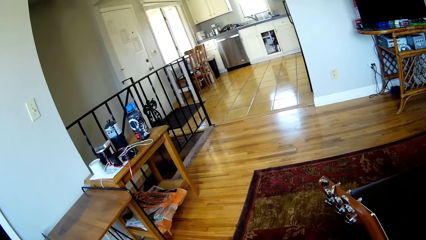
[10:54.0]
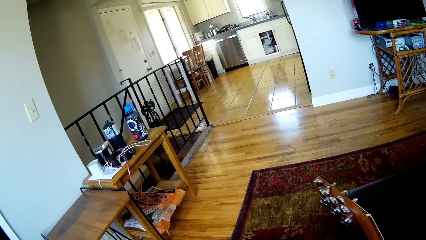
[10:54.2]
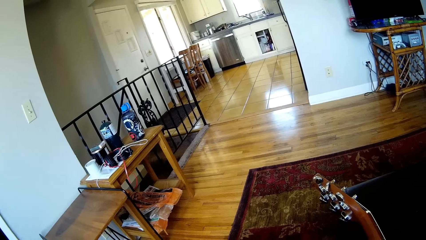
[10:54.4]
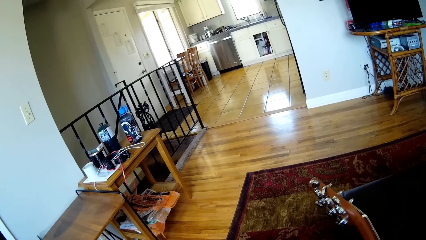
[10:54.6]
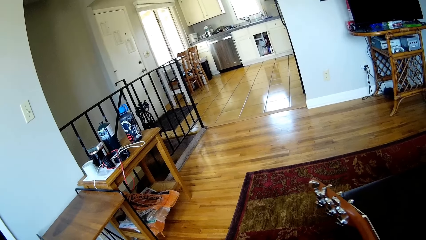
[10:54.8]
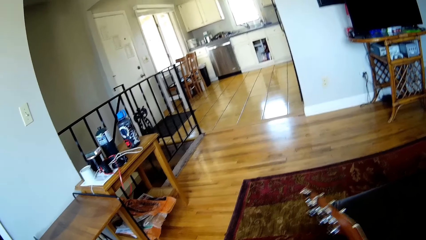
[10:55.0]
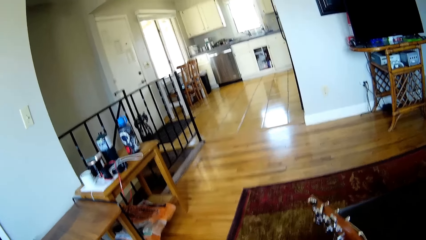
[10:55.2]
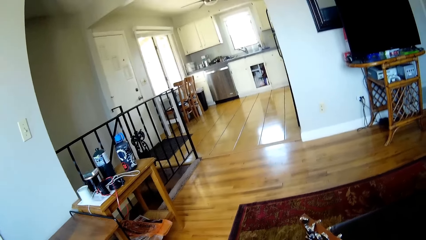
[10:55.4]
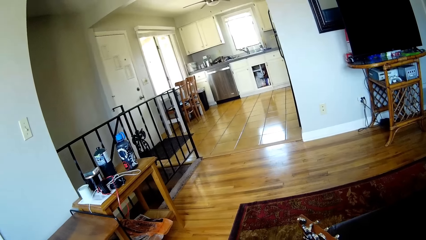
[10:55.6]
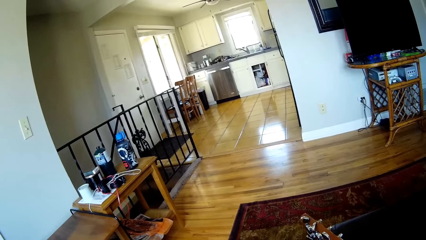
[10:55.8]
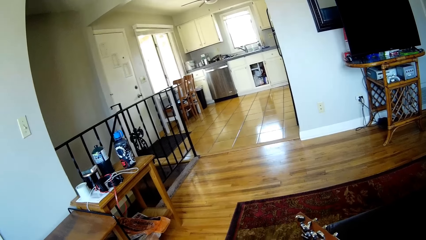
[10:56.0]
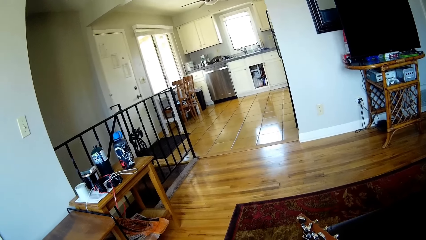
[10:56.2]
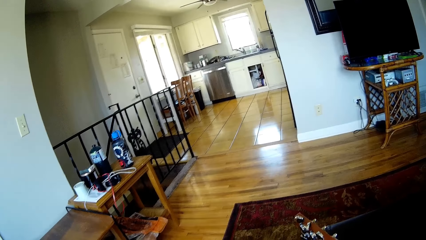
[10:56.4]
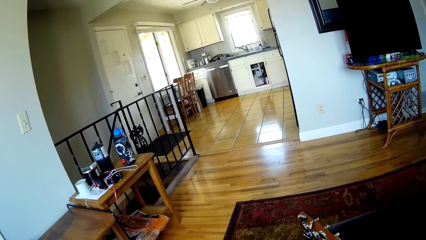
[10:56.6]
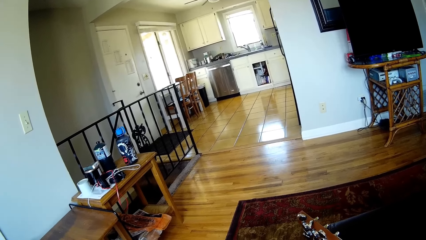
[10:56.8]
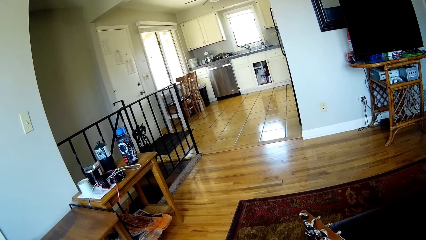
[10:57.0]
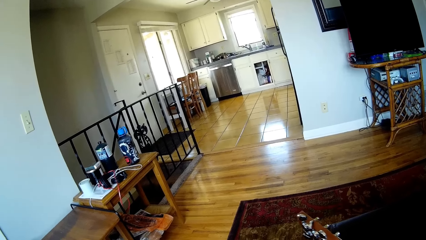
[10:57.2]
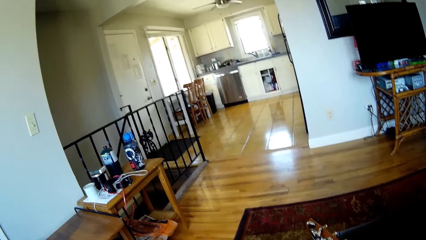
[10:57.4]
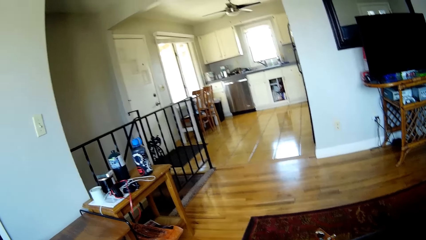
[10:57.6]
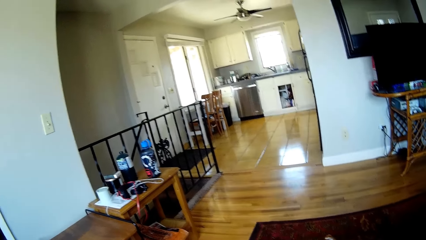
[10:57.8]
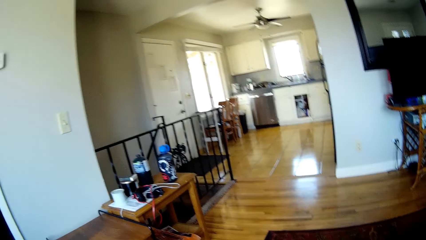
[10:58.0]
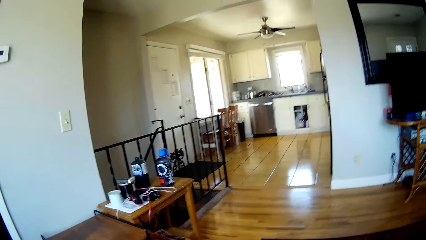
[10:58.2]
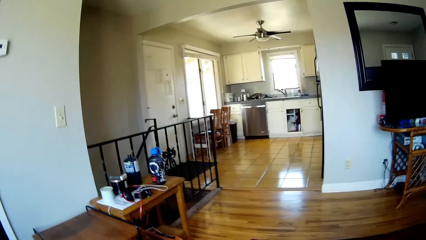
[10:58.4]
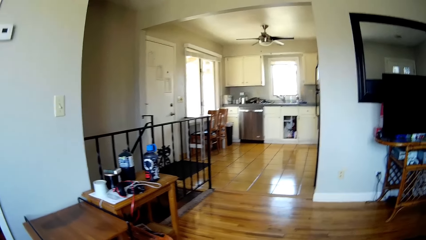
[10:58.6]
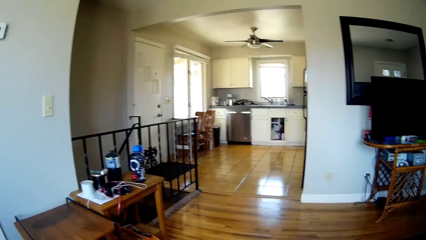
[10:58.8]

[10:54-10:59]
The camera wearer holds the guitar.

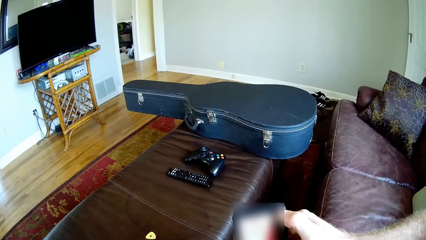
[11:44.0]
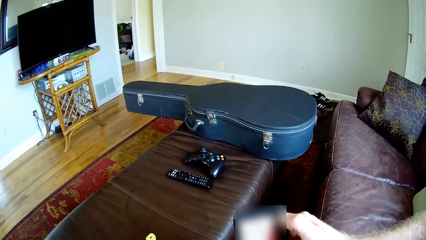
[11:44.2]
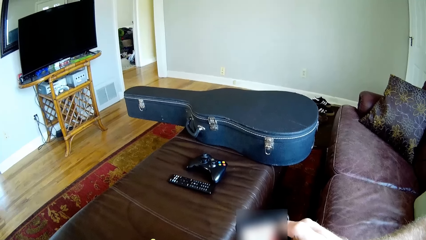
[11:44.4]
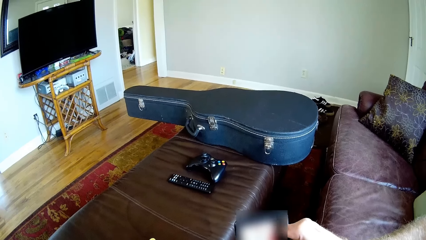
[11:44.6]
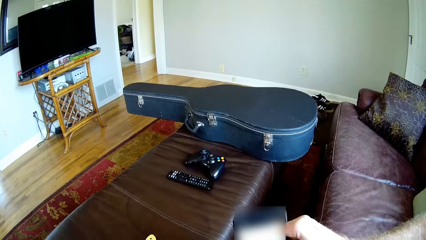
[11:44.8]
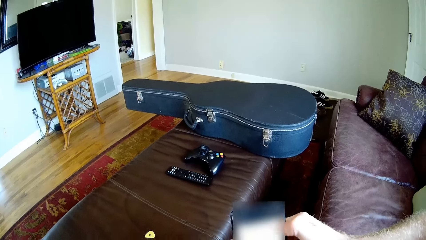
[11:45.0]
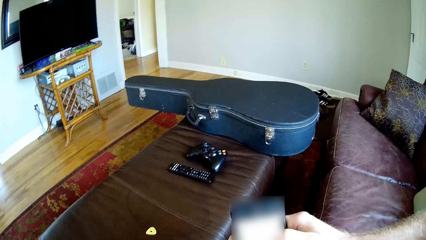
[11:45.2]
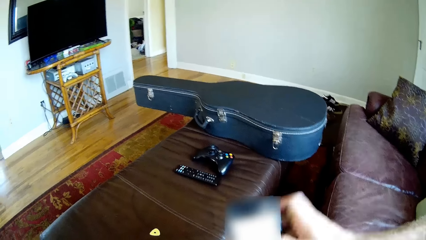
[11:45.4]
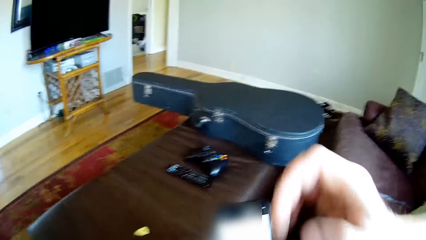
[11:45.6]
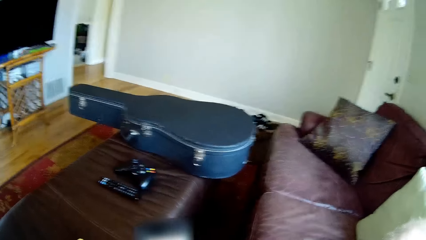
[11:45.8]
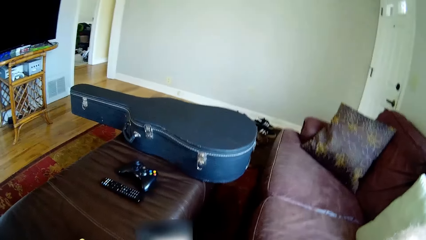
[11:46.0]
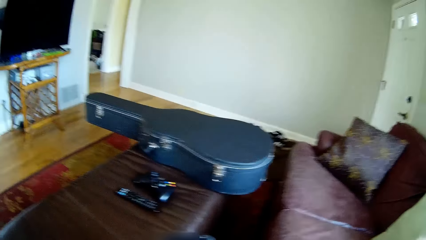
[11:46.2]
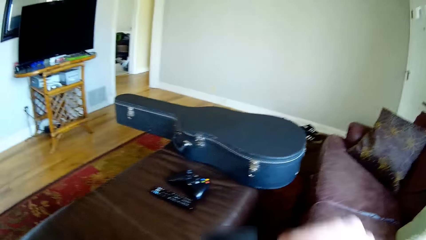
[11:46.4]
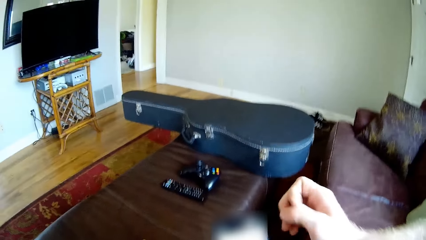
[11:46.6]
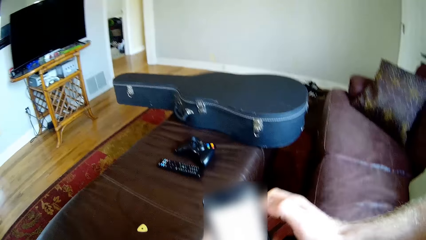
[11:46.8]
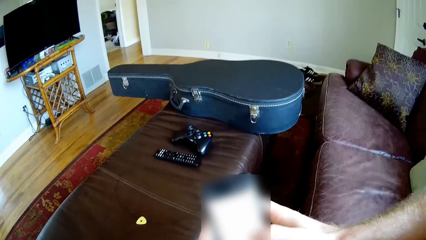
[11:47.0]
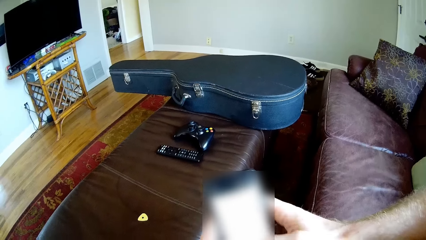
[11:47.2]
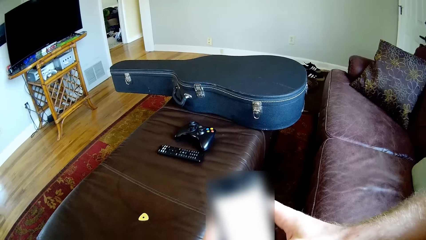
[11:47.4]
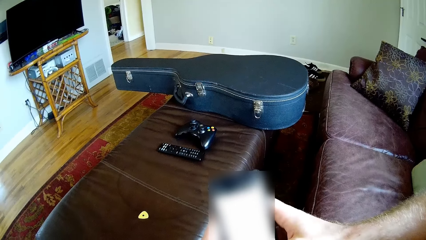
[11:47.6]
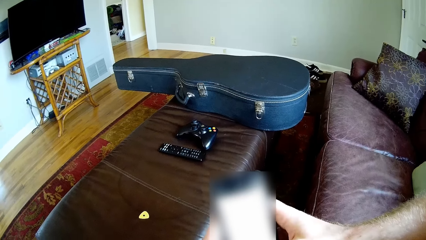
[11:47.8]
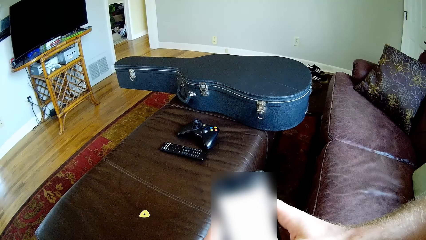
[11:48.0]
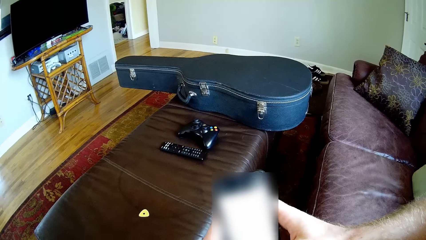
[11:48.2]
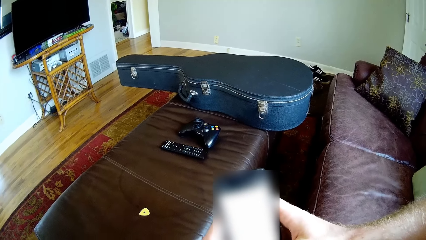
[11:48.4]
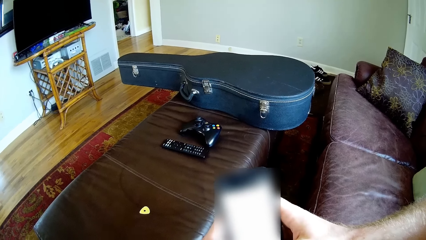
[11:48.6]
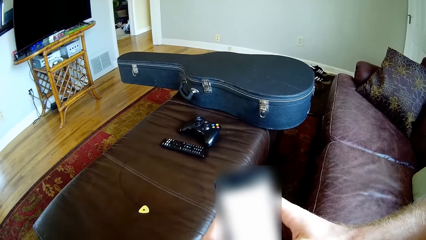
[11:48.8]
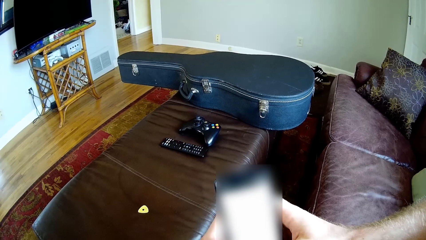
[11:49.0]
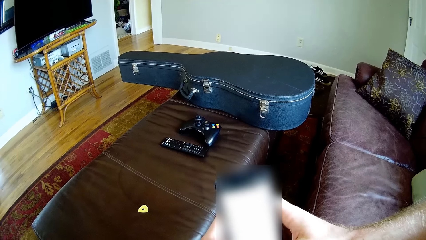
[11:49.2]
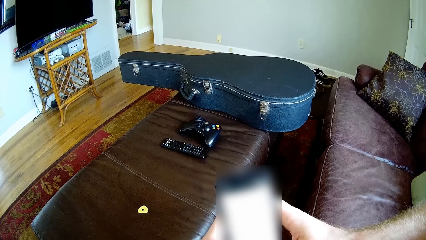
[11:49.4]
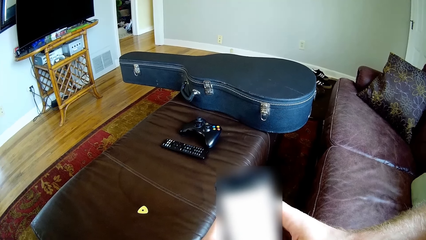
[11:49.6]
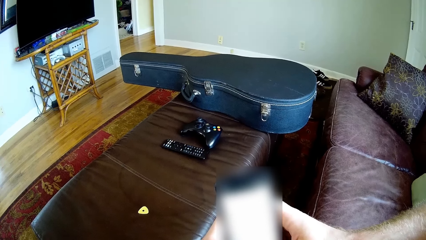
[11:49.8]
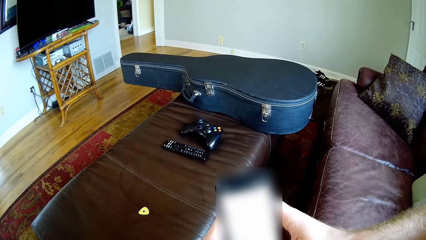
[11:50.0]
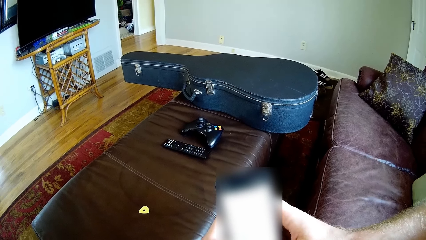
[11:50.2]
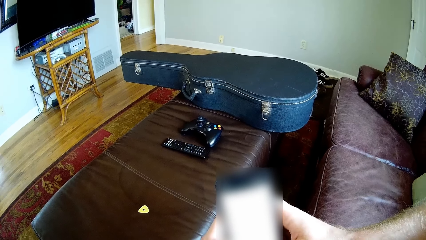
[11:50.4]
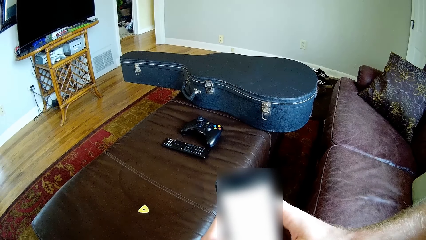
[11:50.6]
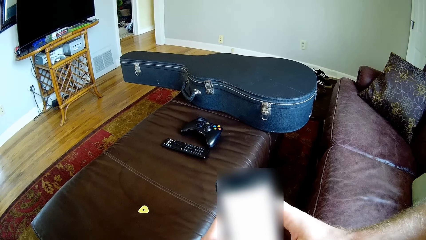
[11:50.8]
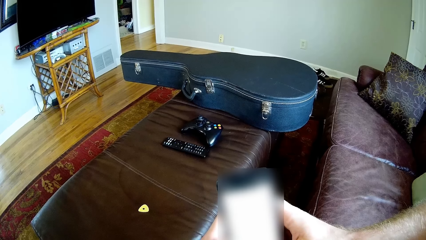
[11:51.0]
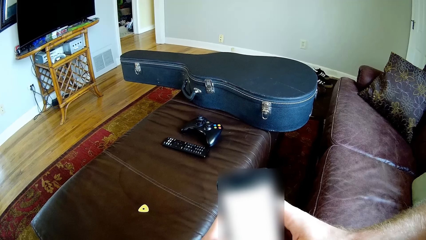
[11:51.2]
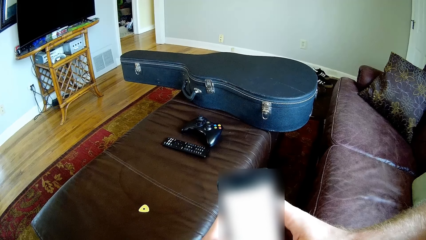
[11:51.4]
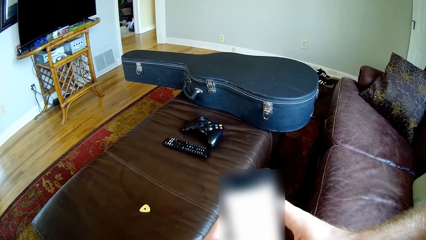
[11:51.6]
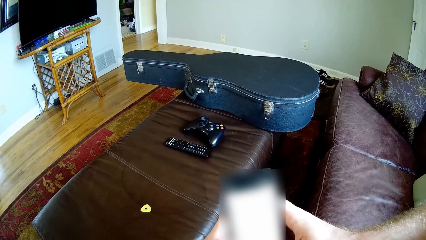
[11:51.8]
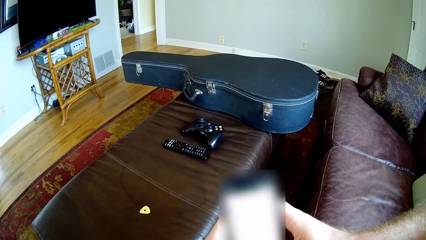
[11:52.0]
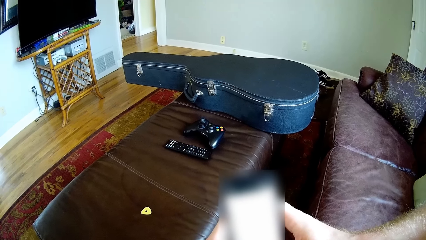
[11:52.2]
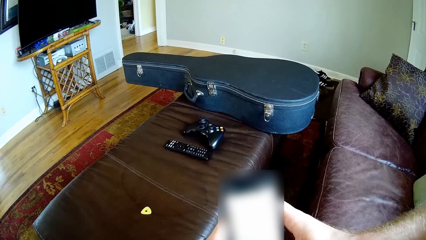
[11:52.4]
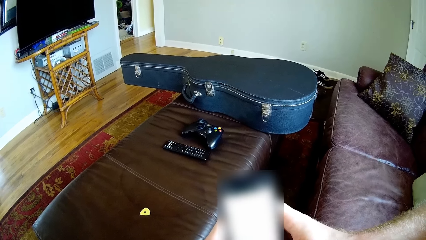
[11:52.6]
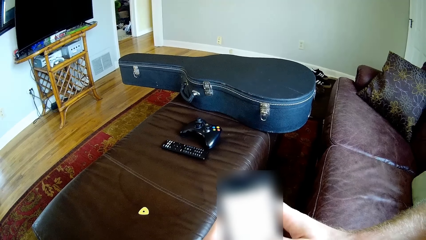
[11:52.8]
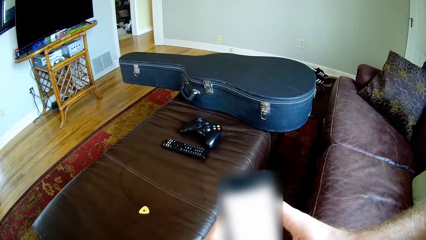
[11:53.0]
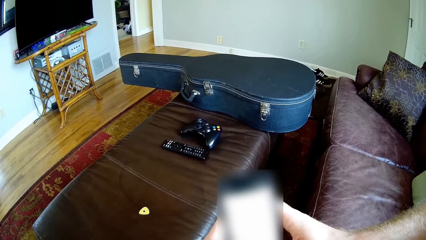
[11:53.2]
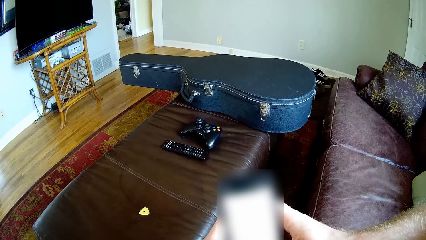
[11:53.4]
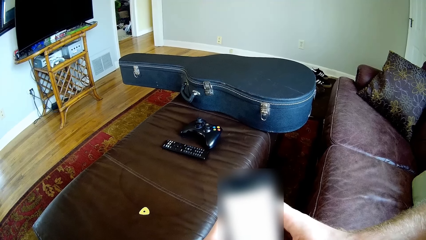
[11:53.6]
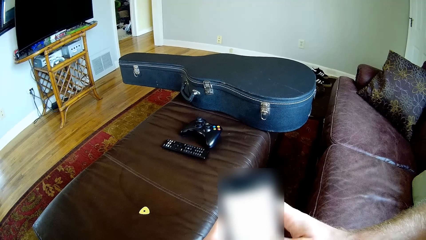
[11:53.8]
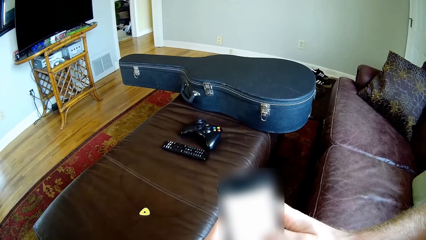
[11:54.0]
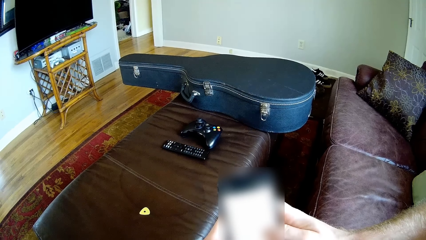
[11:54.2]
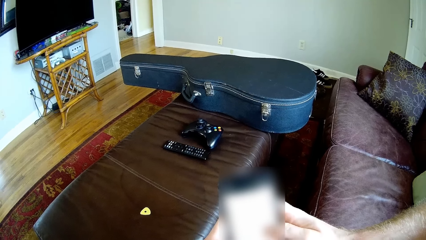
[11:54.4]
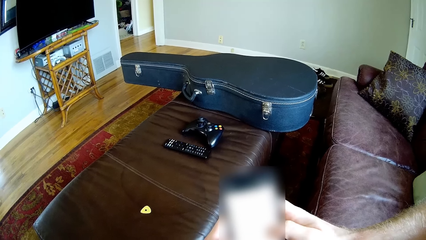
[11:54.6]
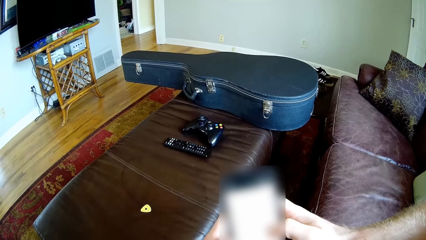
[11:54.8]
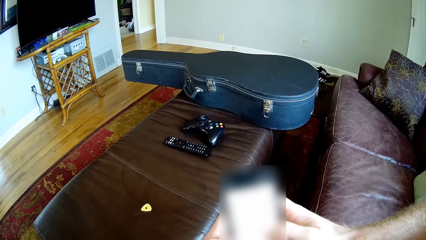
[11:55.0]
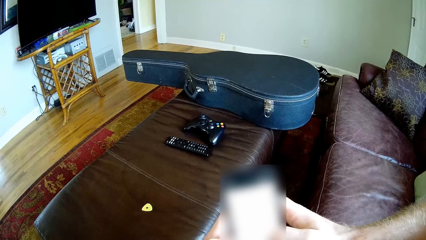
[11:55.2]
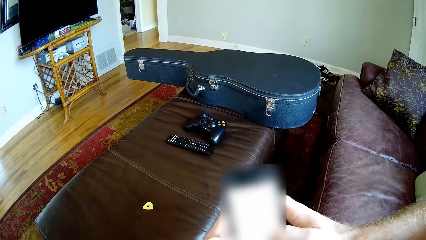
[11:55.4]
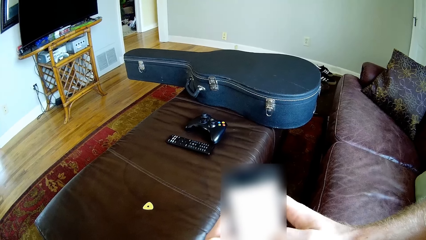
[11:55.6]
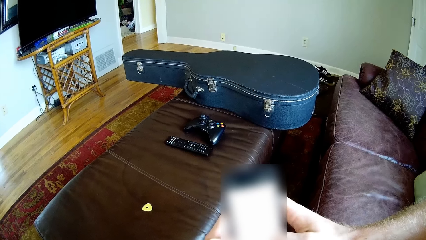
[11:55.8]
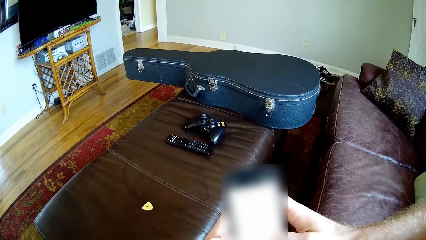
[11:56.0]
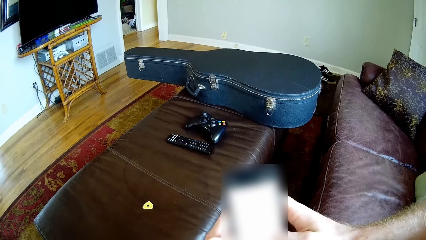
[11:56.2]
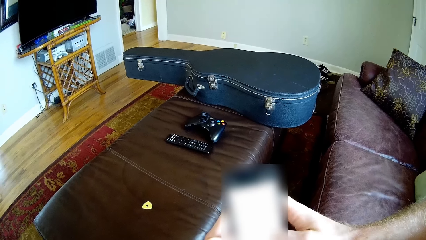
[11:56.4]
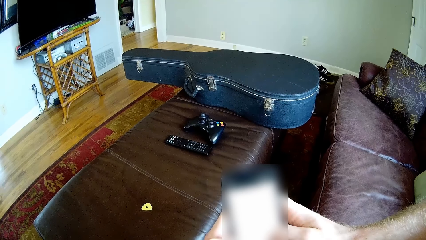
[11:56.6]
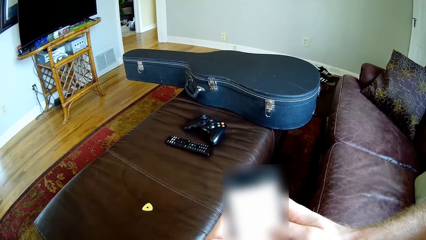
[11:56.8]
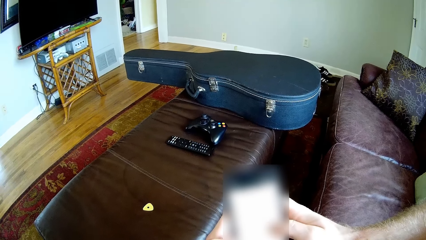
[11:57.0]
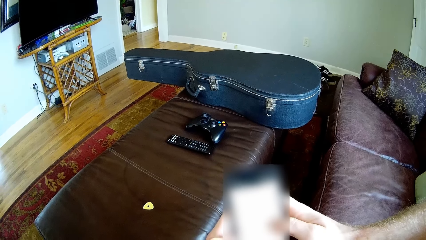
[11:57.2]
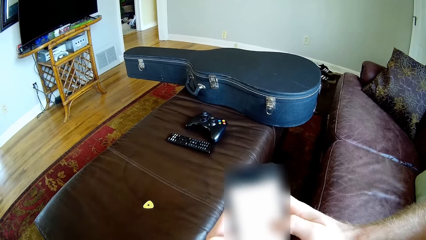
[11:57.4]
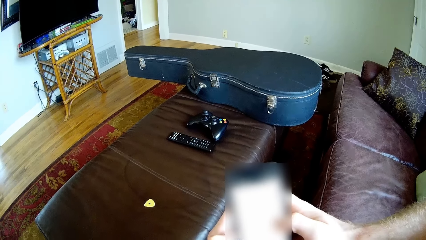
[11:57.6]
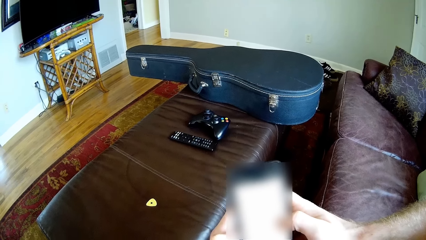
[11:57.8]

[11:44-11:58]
The camera wearer removes his right hand from the phone in his left hand. He touches his face with his right hand. He touches the phone in his left hand with his right hand.
